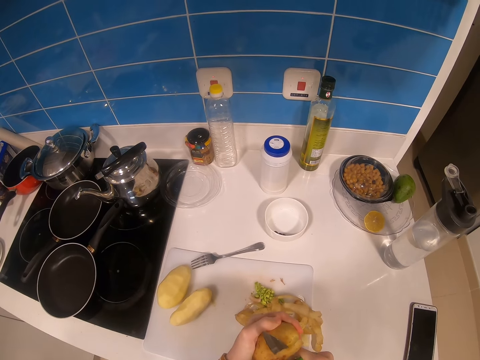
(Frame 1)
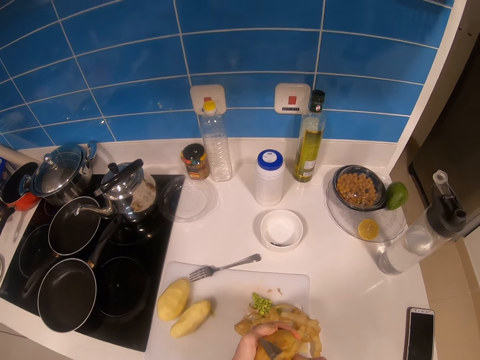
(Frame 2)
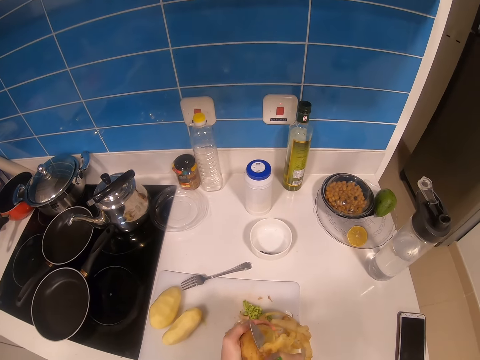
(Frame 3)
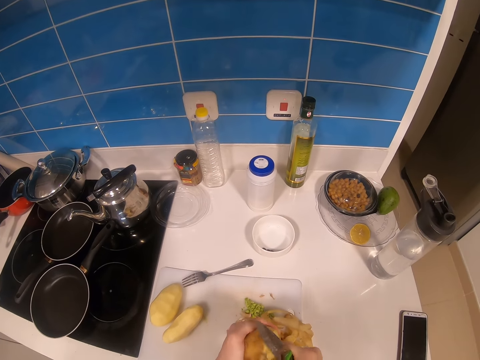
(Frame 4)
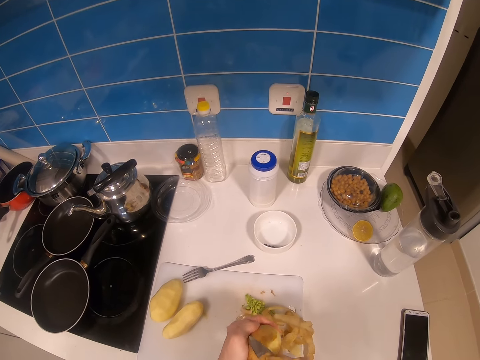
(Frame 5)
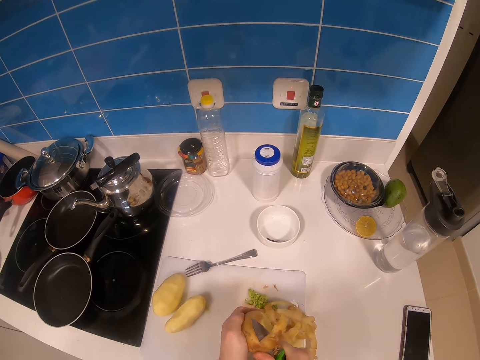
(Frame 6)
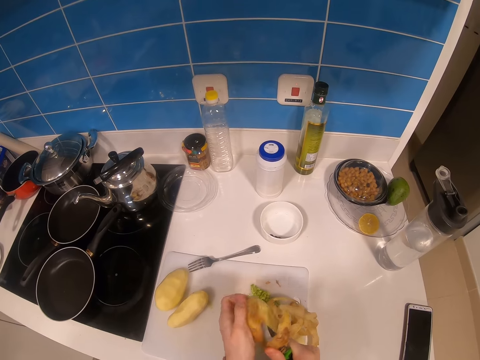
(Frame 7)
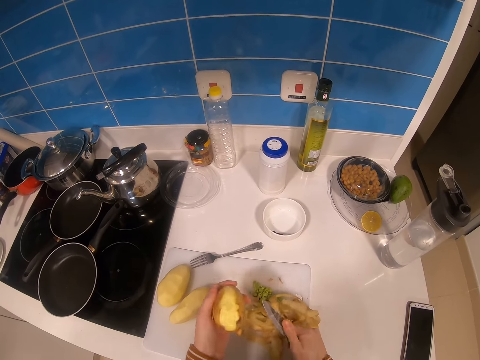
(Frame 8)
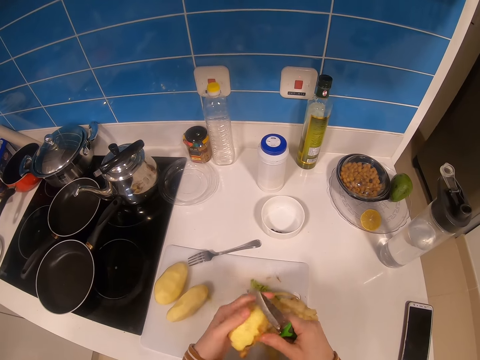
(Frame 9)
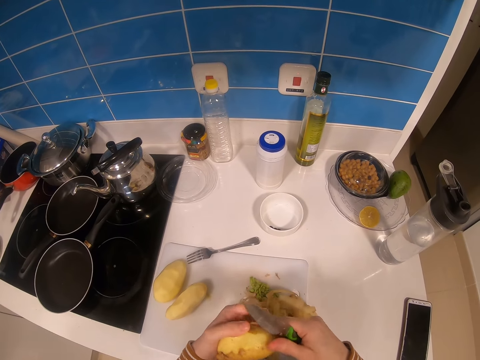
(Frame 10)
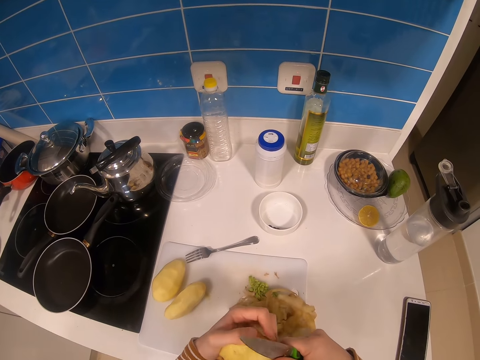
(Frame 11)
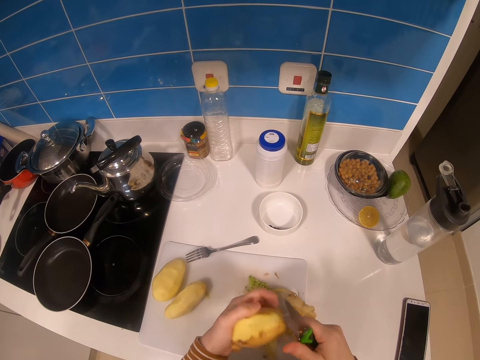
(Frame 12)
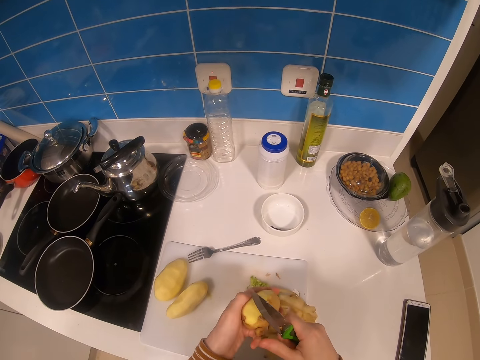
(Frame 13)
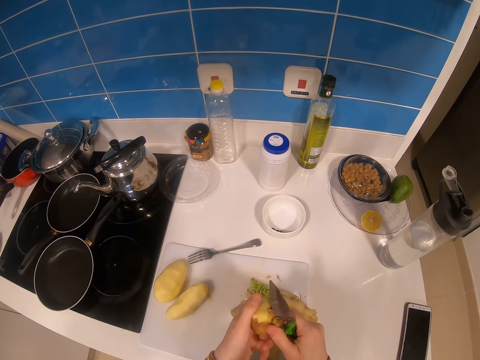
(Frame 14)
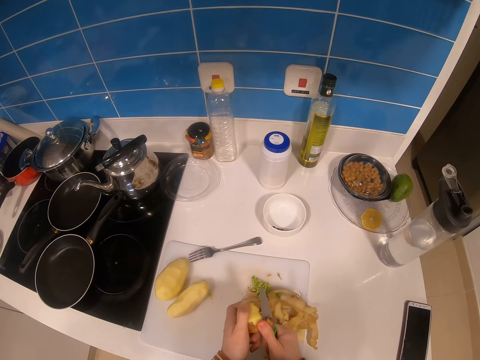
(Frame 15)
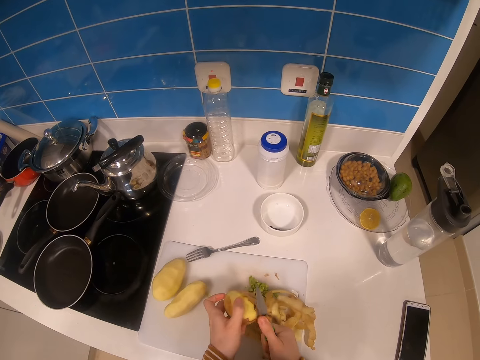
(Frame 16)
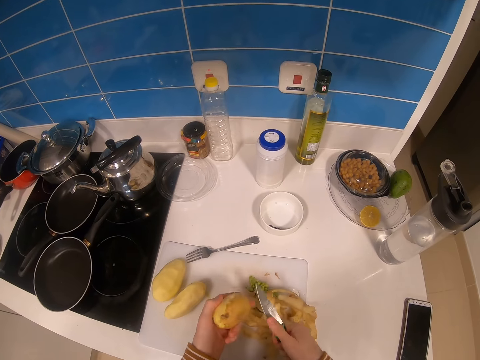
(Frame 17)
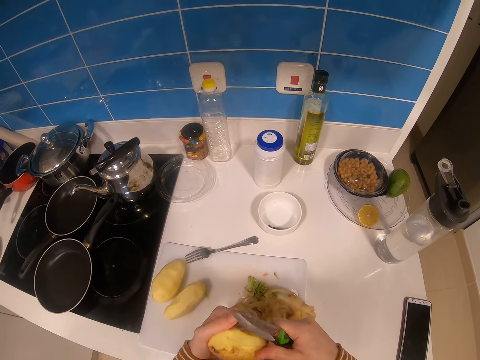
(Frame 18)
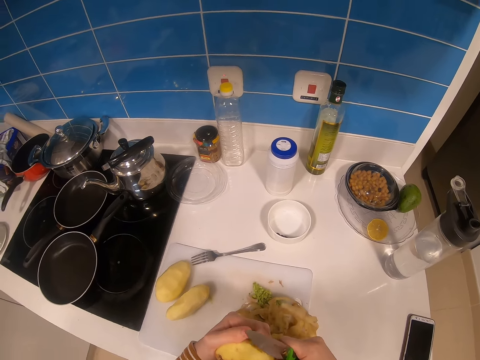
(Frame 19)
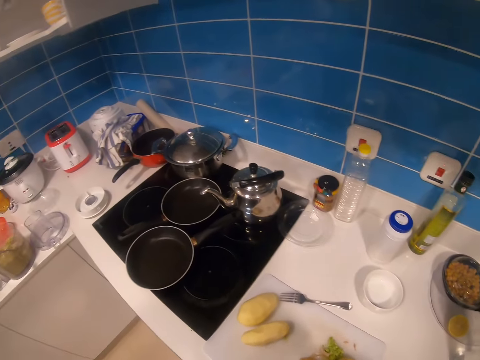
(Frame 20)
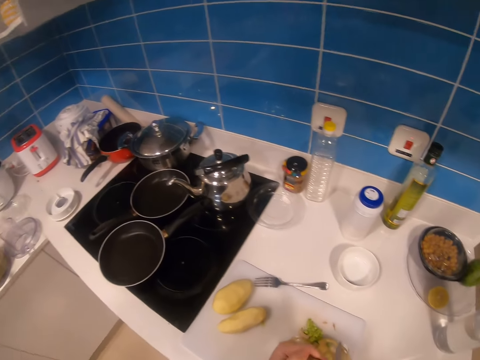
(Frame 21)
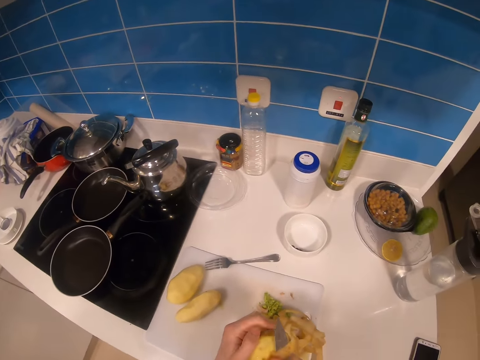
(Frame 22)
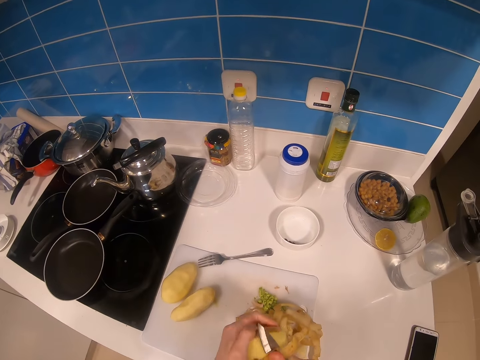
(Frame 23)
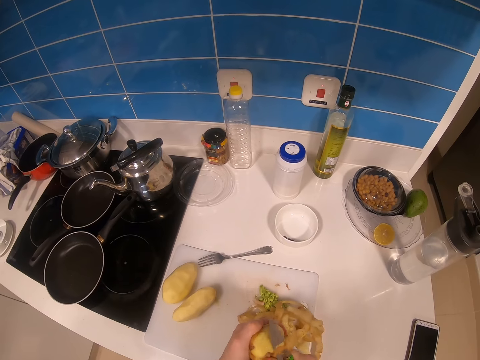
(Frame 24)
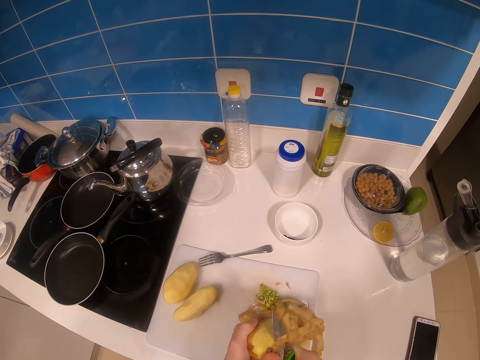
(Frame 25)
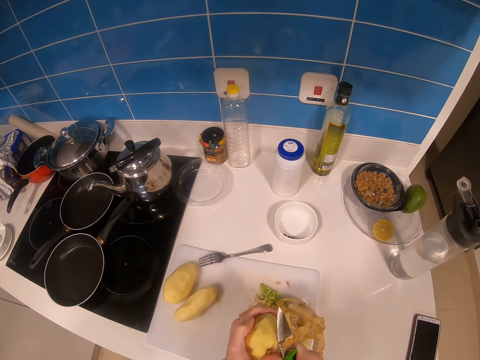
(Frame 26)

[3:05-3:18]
The camera wearer drops the potato peels on the chop board. They peel the potato with the knife. They rotate the potato in hand. They drop the potato peels on the chop board. They peel the potato with the knife. They look around the kitchen.

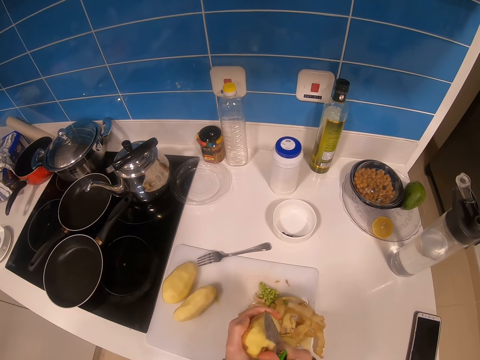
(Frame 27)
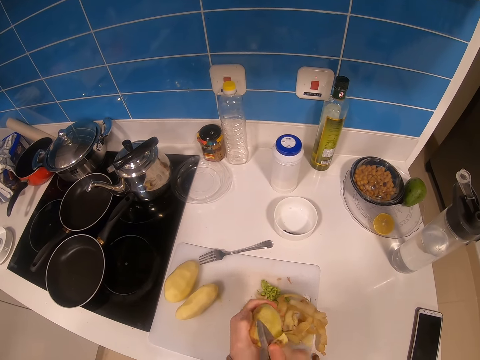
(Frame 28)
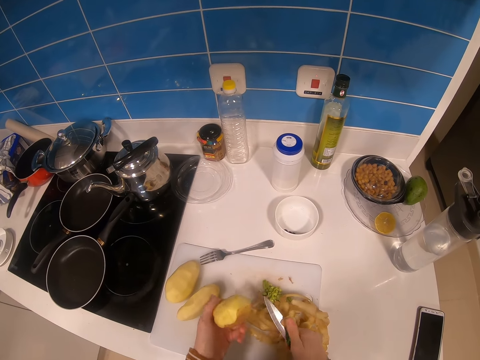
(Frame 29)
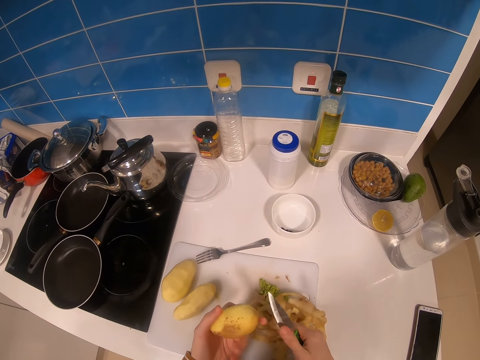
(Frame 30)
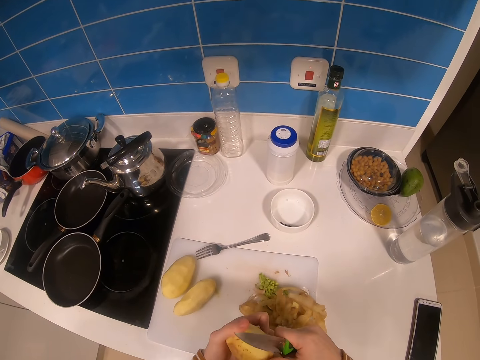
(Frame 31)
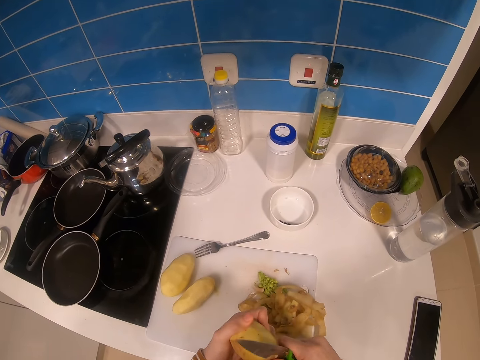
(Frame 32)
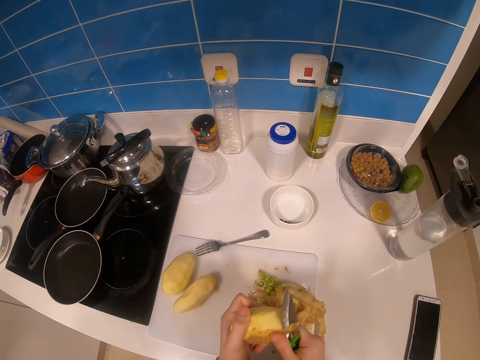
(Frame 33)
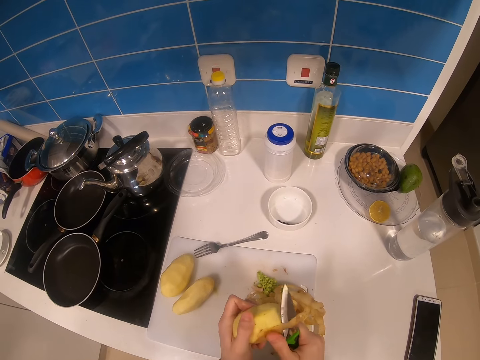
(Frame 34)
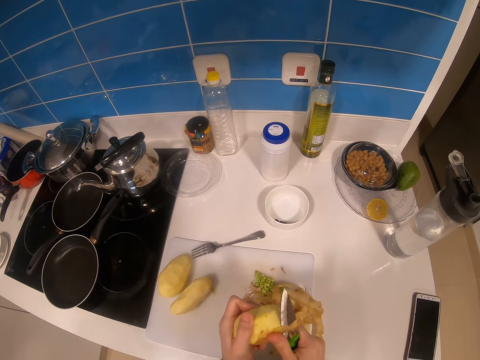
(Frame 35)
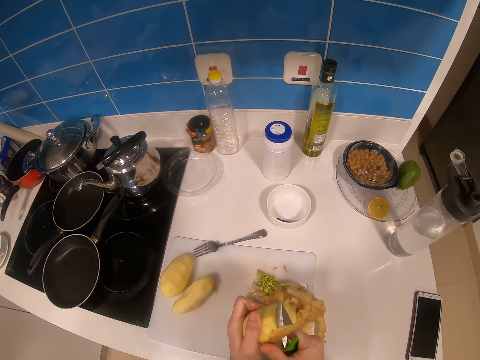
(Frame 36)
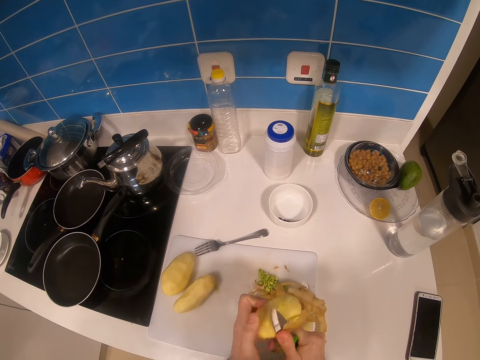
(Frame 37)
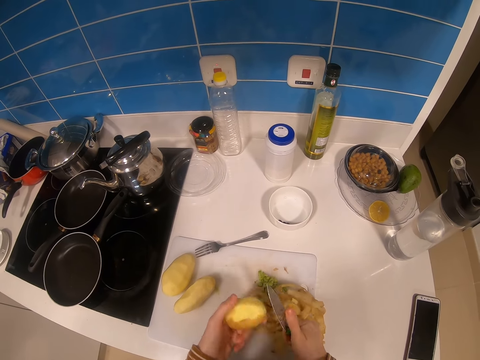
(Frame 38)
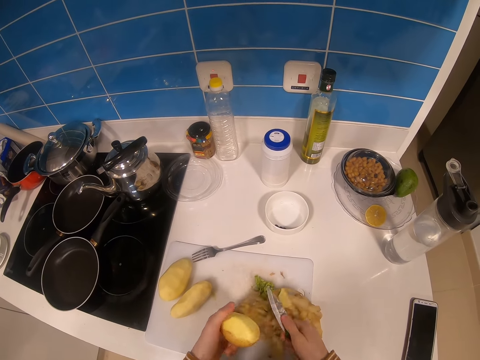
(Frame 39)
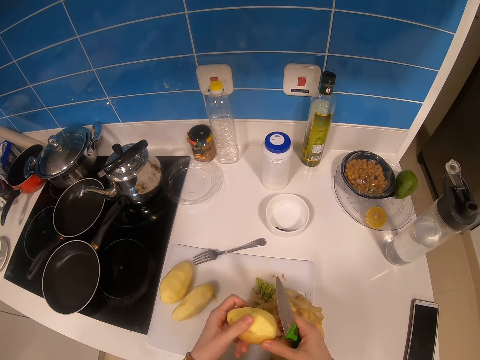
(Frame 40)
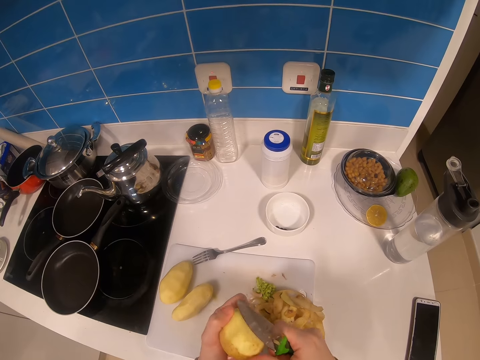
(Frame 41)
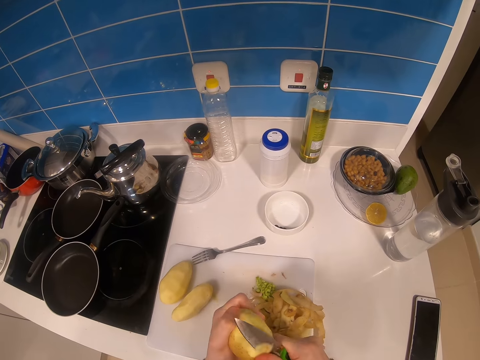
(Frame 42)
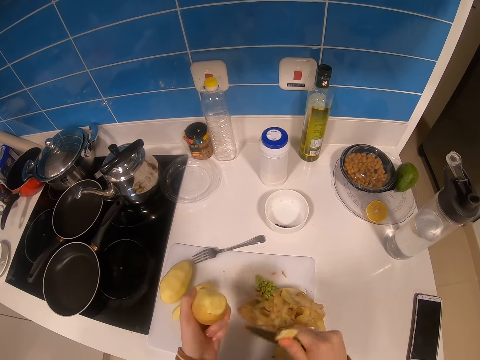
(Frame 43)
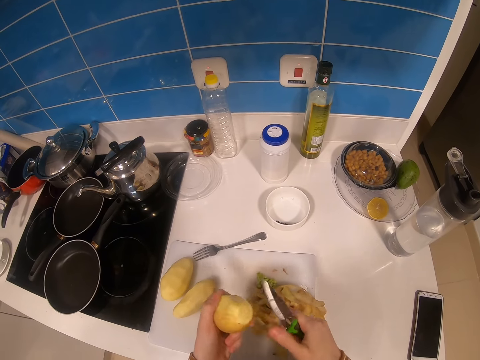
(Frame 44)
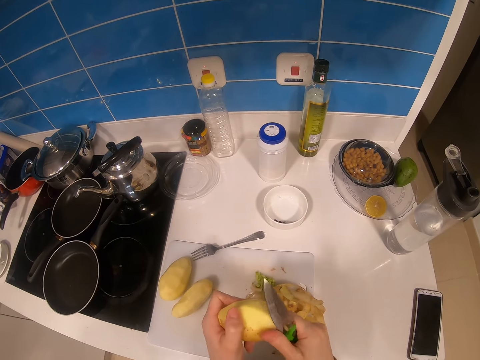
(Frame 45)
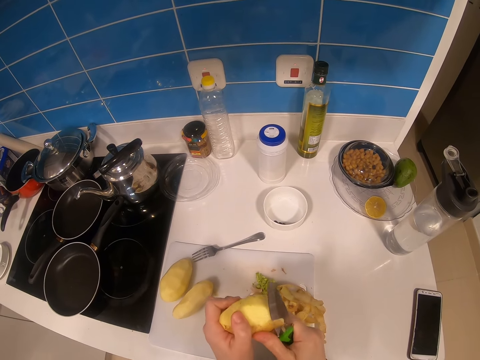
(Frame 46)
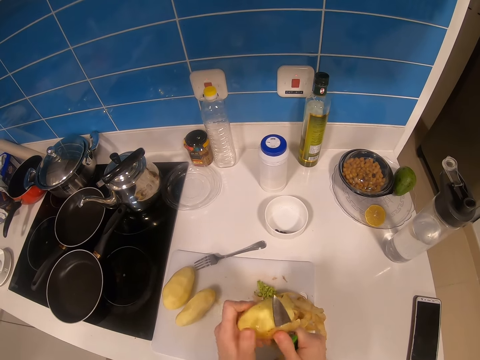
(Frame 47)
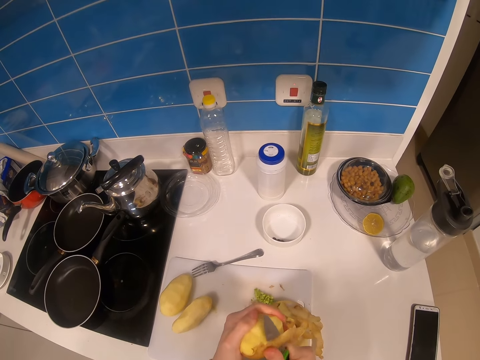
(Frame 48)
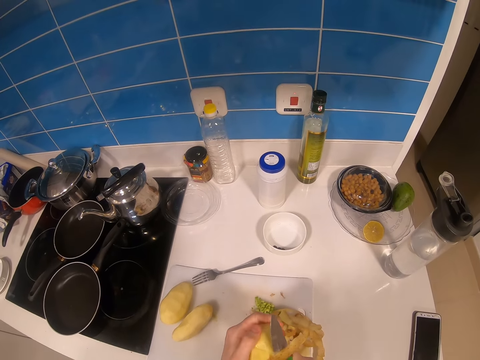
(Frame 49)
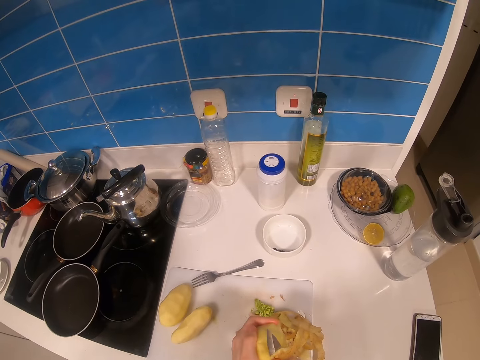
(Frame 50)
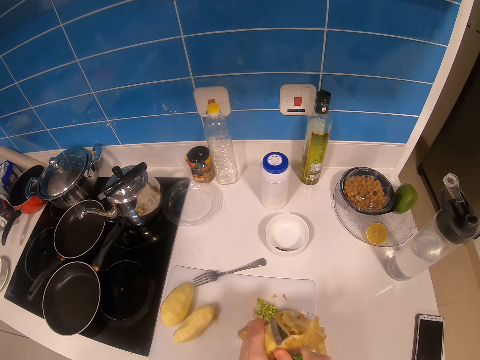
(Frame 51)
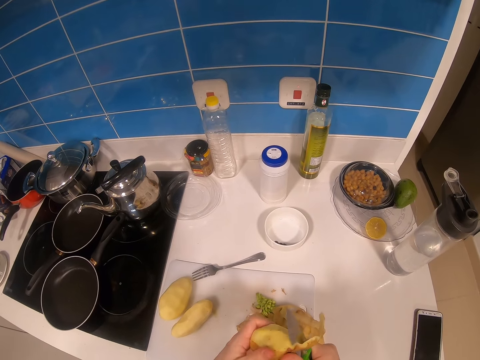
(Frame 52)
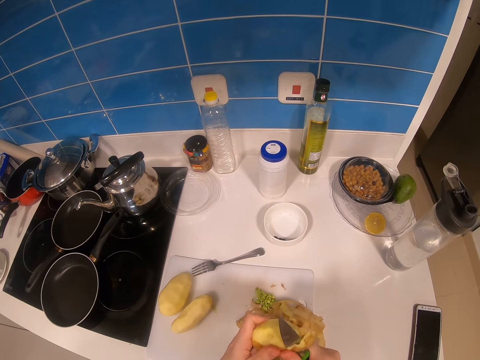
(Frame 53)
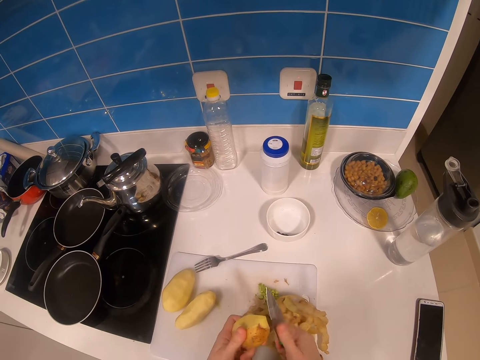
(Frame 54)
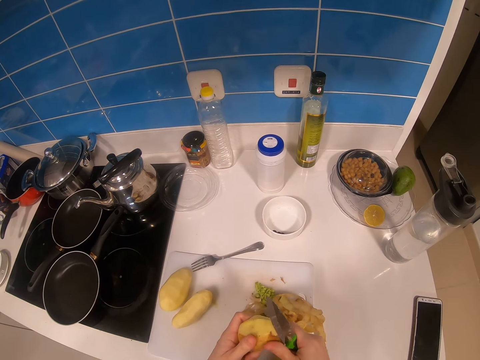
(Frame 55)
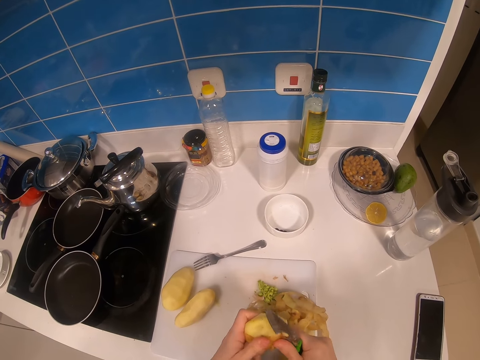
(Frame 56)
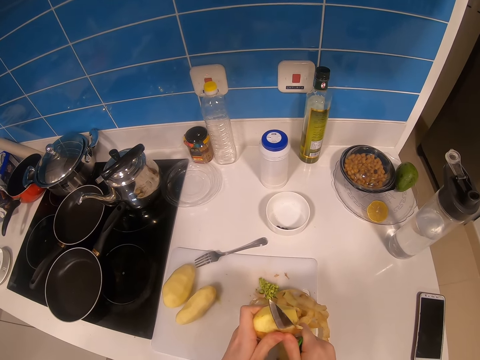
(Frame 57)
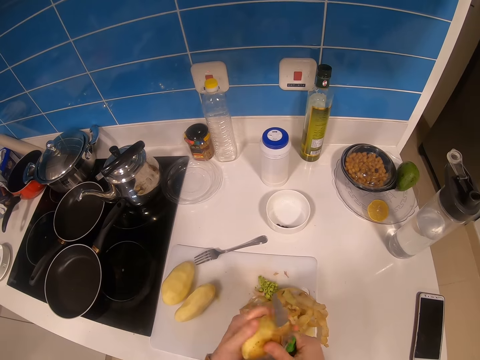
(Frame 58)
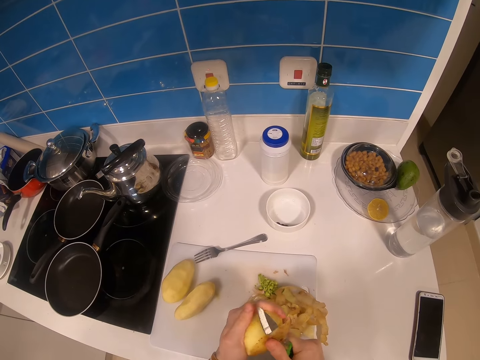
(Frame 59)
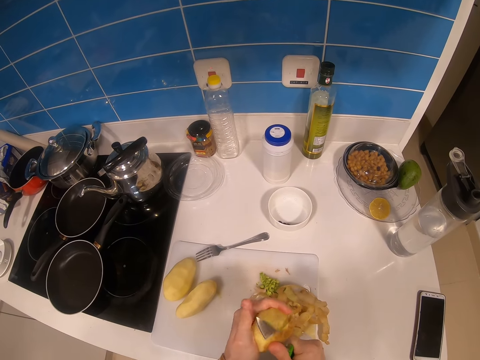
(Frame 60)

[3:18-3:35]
The camera wearer drops the potato peels on the chop board. They peel the potato with the knife. They drop the potato peels on the chop board. They peel the potato with the knife. They drop the potato peels on the chop board. They peel the potato with the knife.
